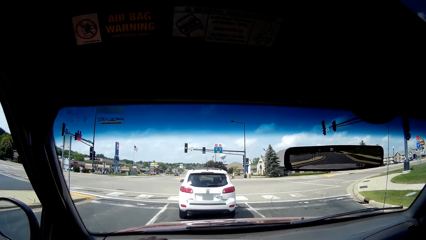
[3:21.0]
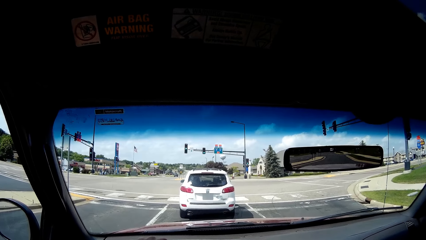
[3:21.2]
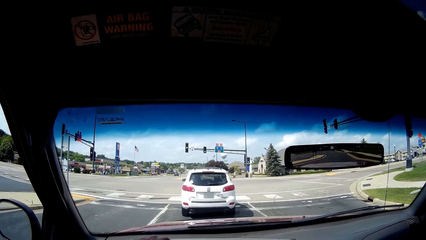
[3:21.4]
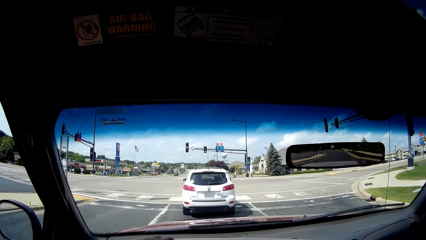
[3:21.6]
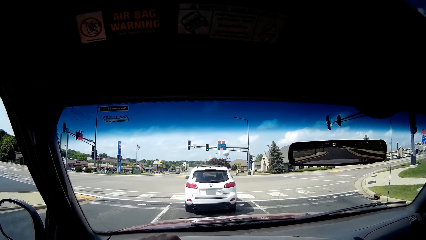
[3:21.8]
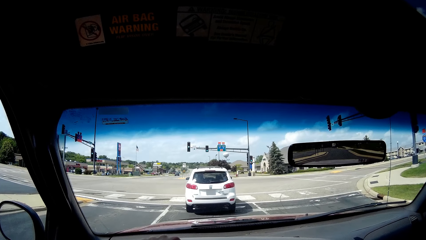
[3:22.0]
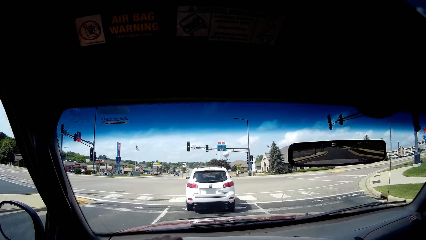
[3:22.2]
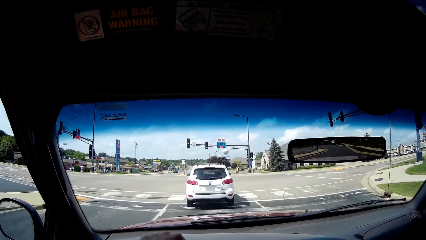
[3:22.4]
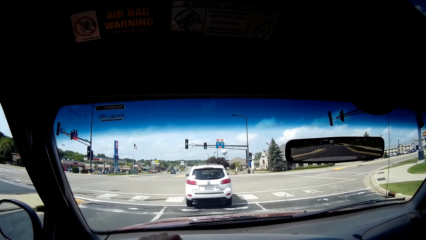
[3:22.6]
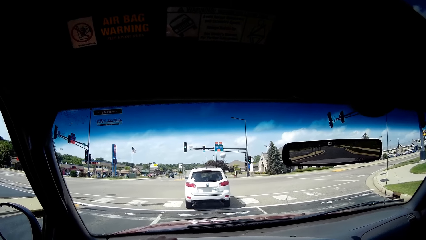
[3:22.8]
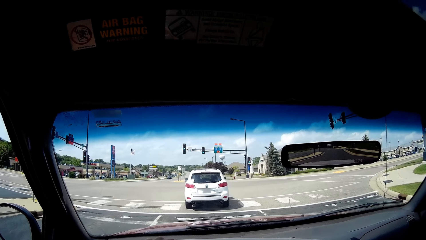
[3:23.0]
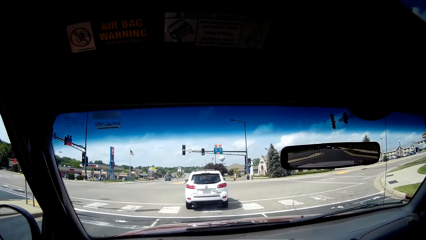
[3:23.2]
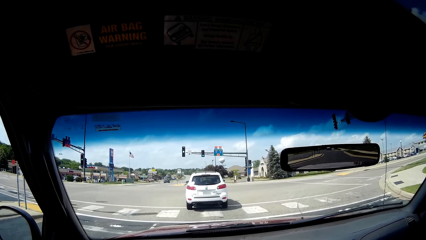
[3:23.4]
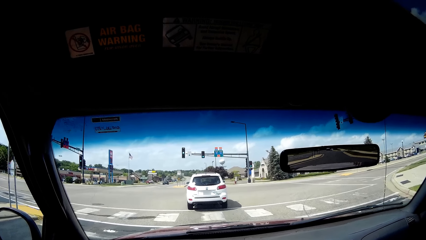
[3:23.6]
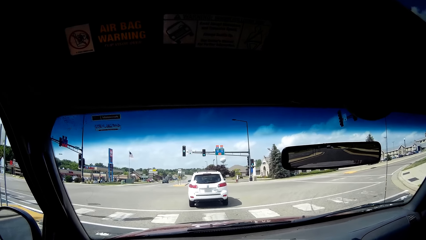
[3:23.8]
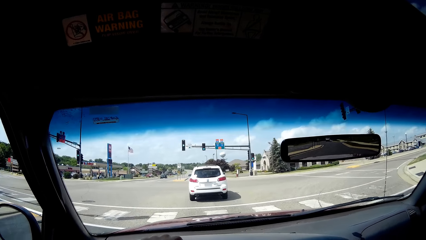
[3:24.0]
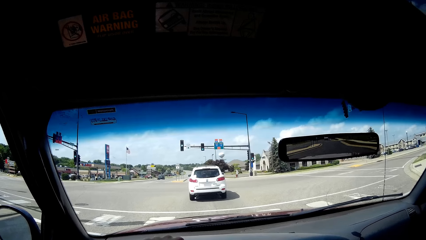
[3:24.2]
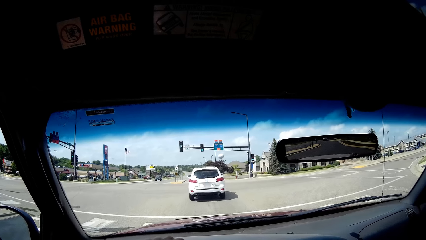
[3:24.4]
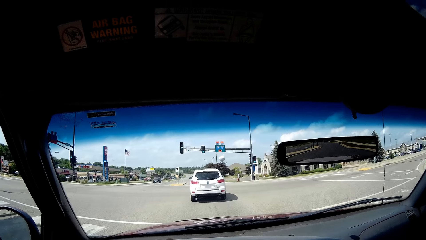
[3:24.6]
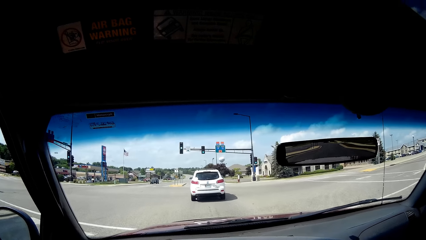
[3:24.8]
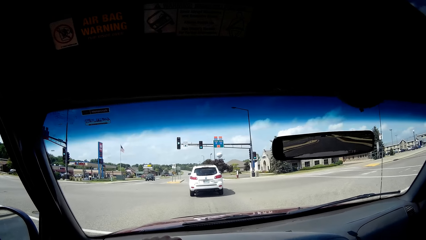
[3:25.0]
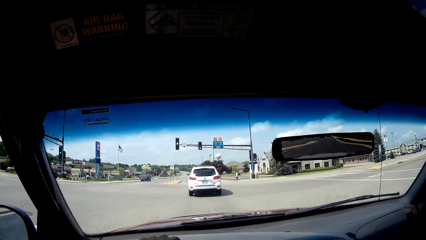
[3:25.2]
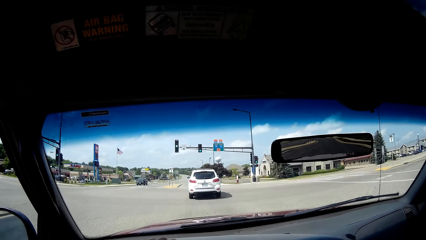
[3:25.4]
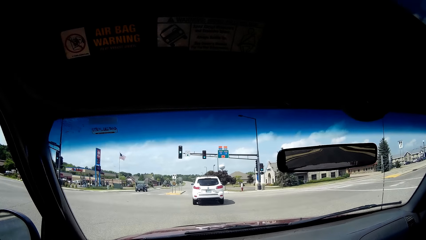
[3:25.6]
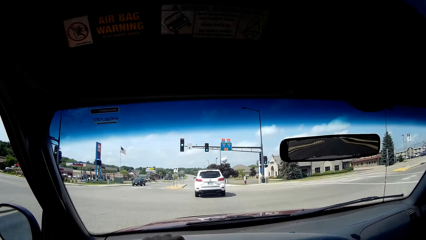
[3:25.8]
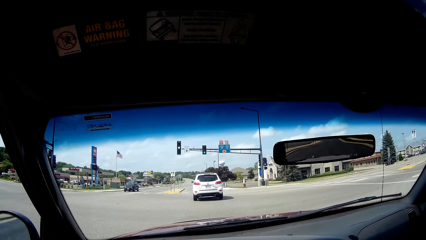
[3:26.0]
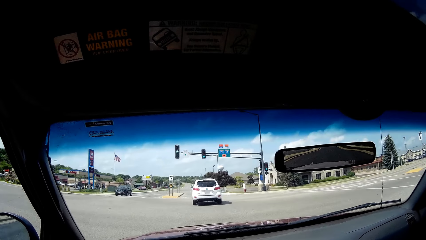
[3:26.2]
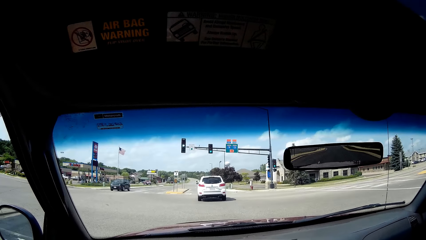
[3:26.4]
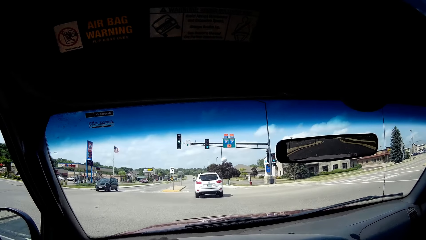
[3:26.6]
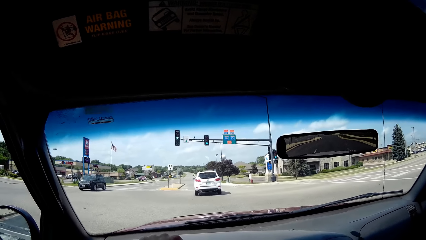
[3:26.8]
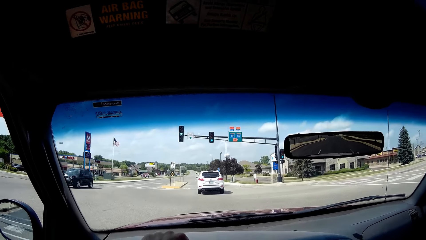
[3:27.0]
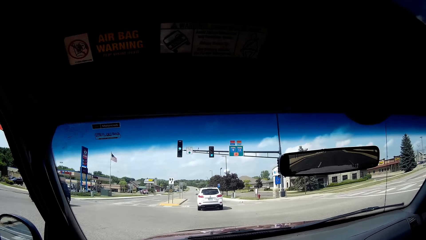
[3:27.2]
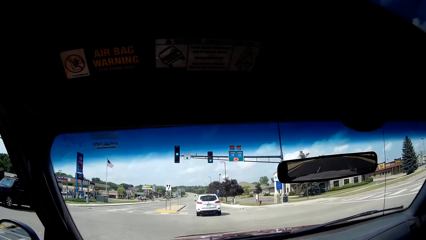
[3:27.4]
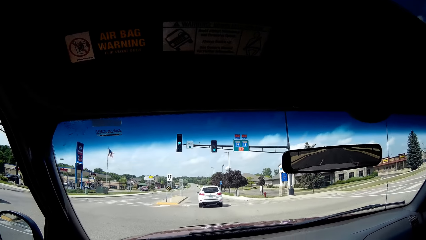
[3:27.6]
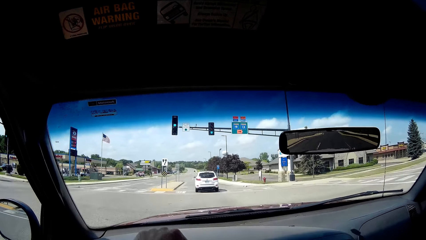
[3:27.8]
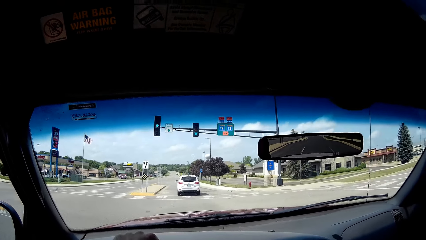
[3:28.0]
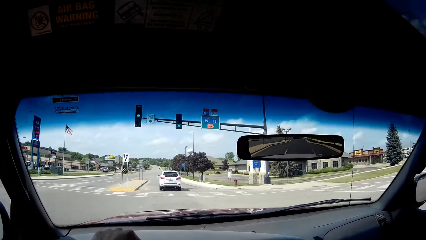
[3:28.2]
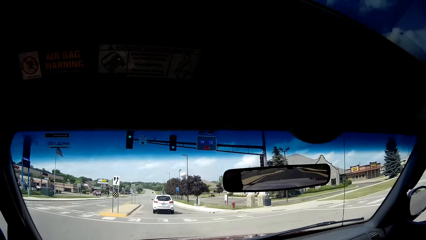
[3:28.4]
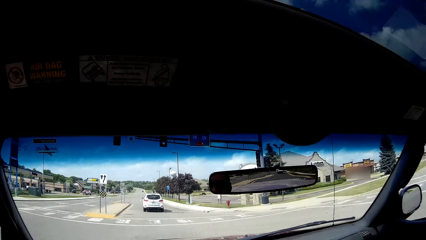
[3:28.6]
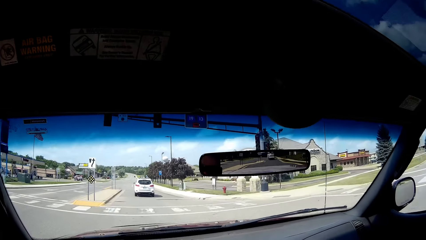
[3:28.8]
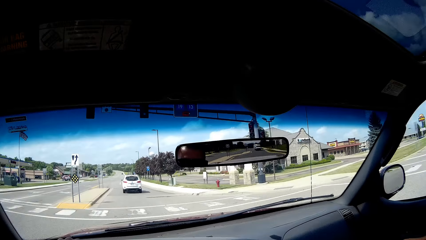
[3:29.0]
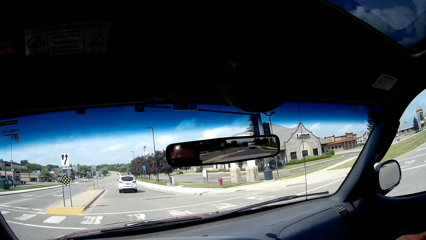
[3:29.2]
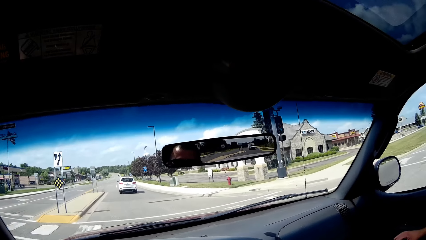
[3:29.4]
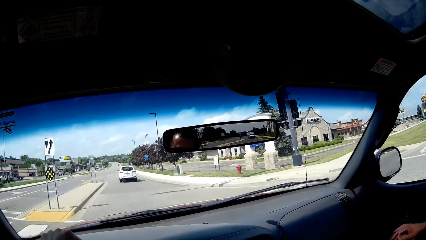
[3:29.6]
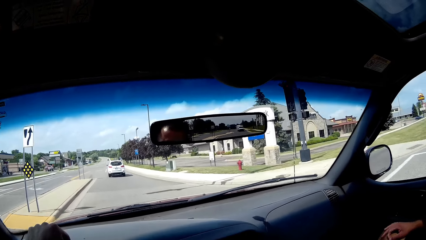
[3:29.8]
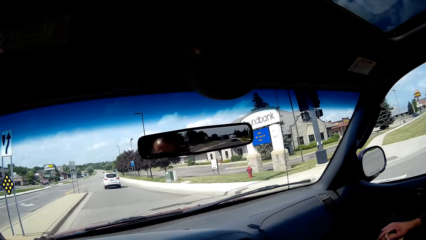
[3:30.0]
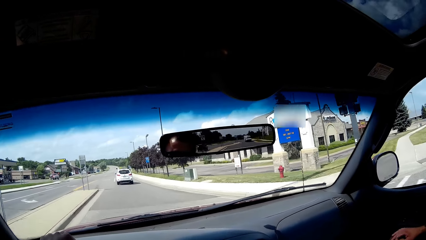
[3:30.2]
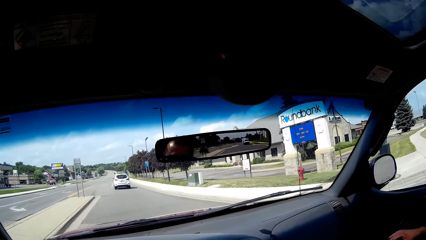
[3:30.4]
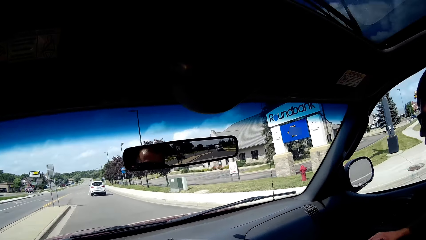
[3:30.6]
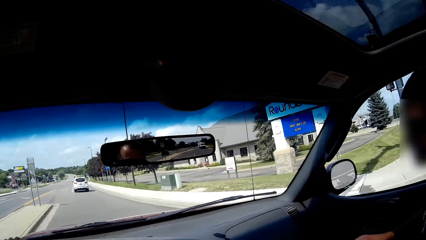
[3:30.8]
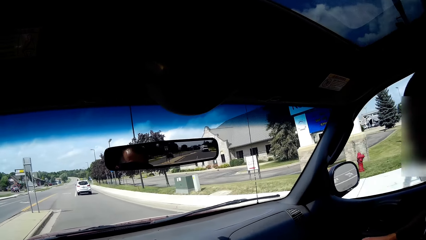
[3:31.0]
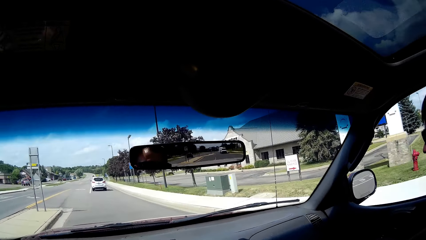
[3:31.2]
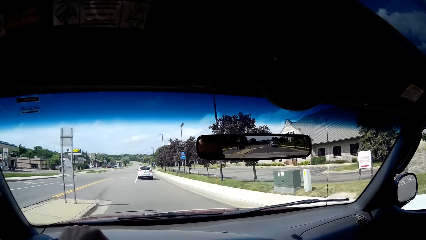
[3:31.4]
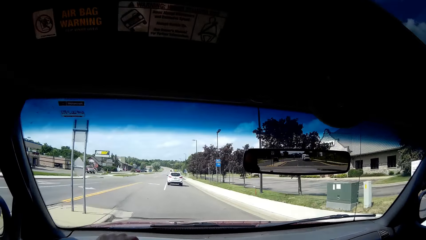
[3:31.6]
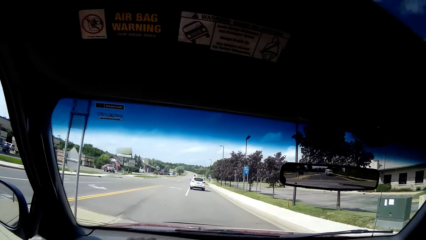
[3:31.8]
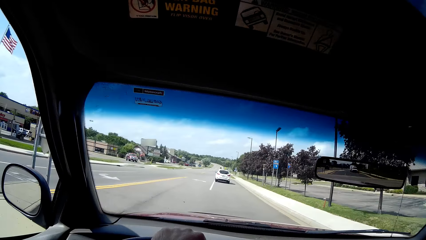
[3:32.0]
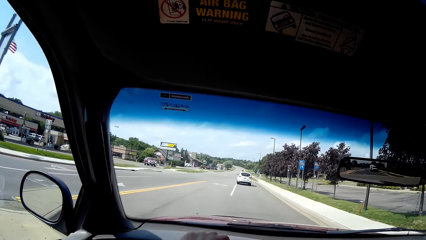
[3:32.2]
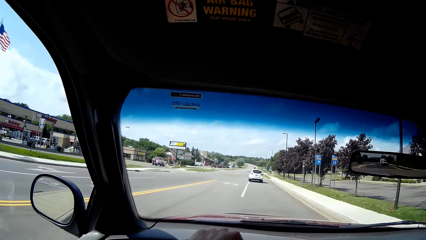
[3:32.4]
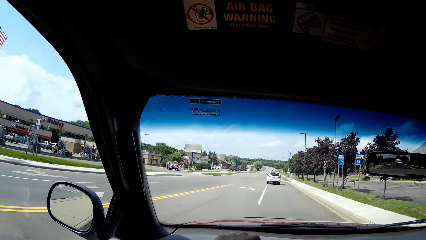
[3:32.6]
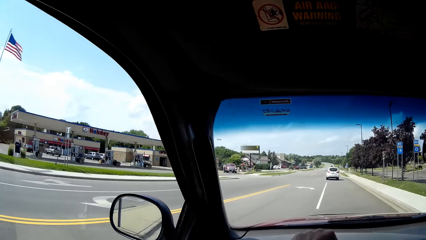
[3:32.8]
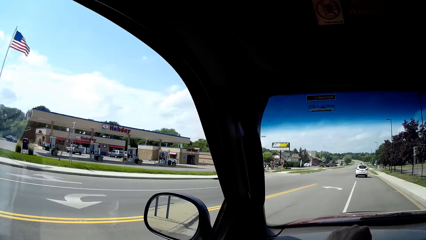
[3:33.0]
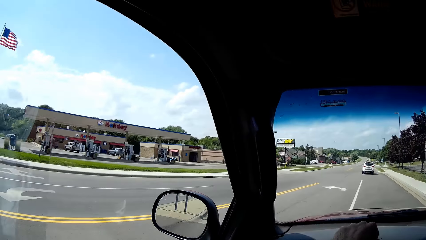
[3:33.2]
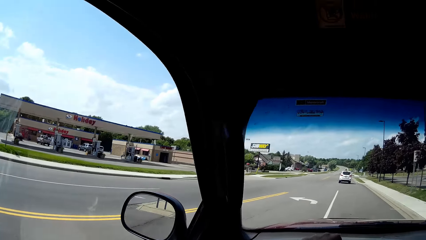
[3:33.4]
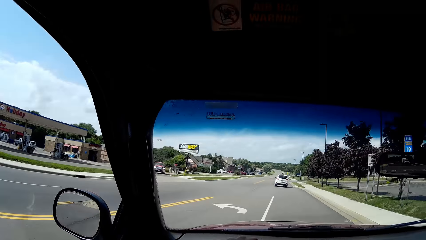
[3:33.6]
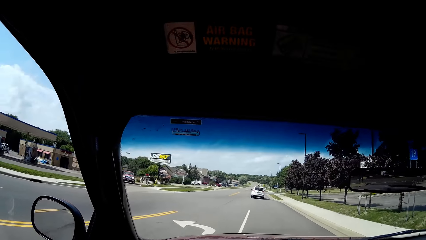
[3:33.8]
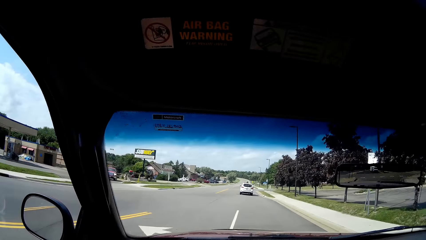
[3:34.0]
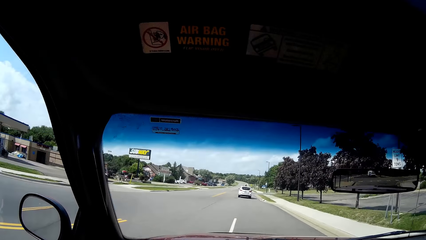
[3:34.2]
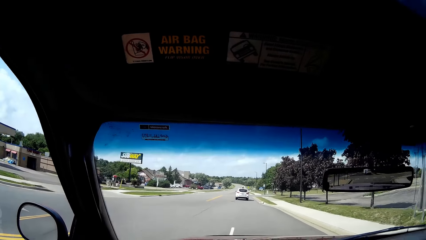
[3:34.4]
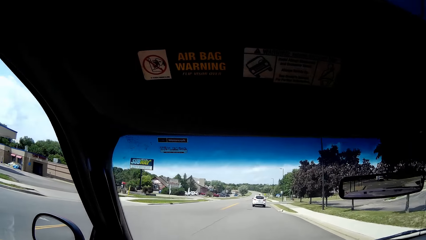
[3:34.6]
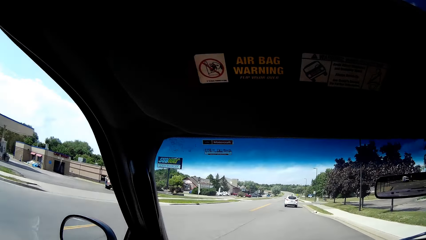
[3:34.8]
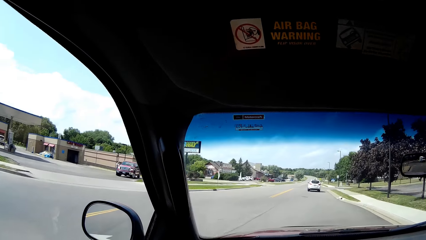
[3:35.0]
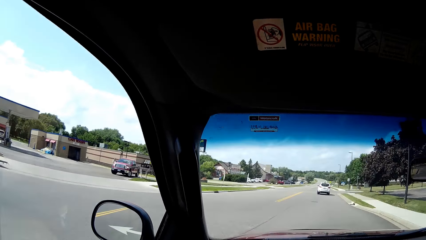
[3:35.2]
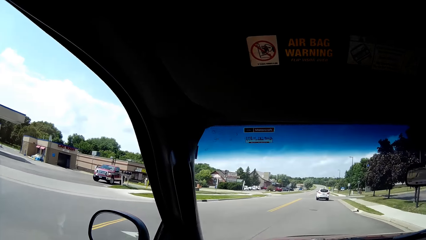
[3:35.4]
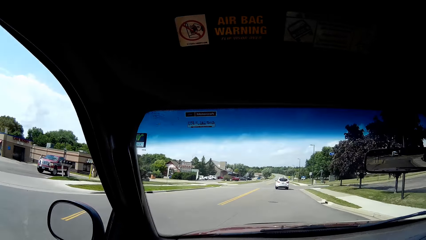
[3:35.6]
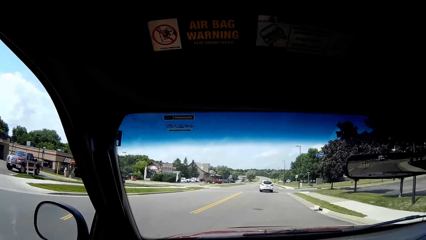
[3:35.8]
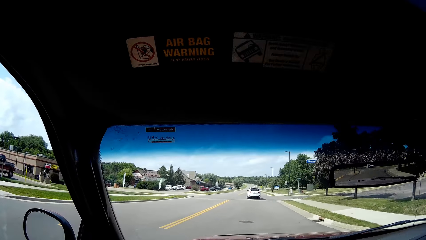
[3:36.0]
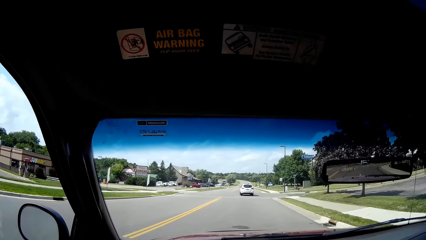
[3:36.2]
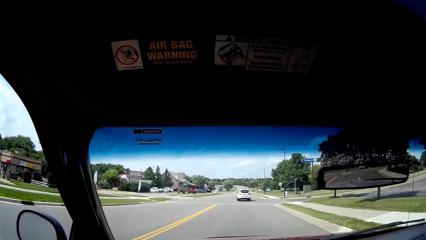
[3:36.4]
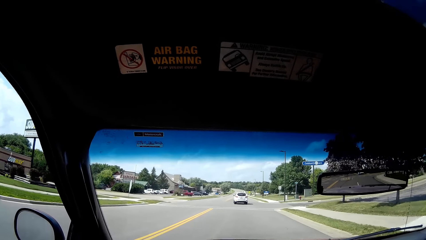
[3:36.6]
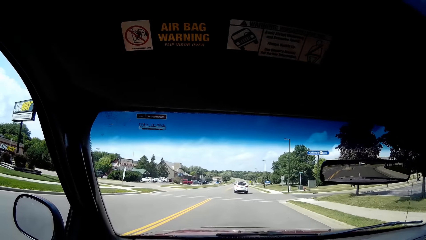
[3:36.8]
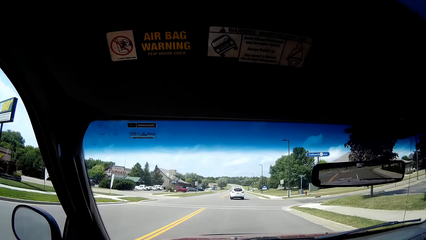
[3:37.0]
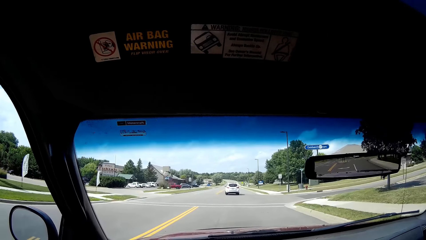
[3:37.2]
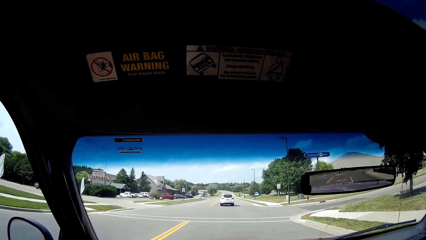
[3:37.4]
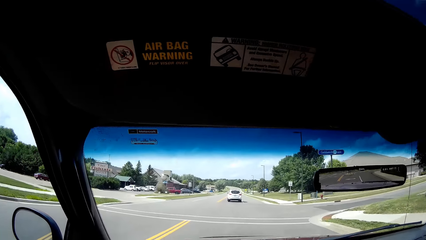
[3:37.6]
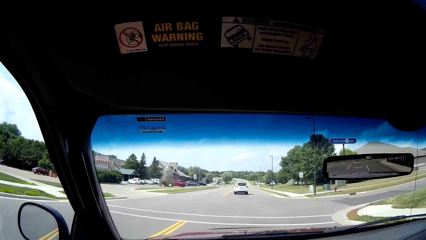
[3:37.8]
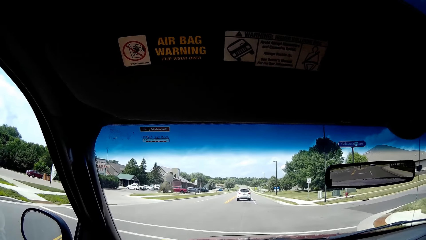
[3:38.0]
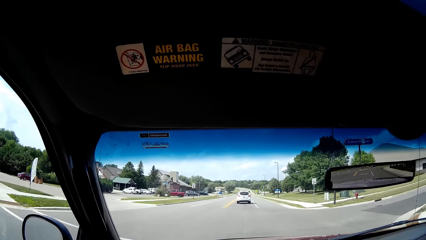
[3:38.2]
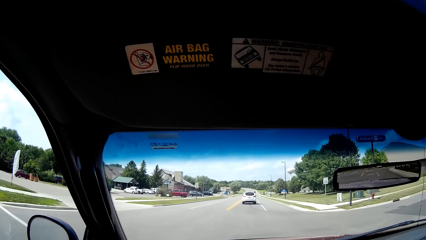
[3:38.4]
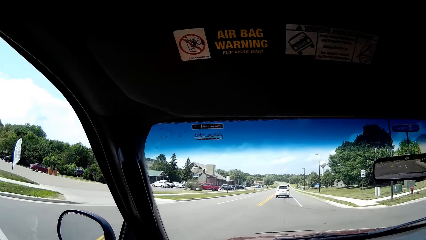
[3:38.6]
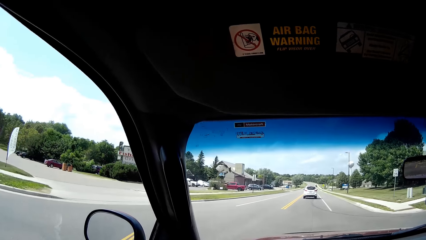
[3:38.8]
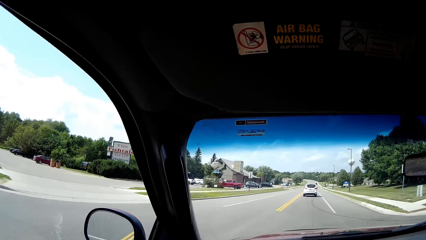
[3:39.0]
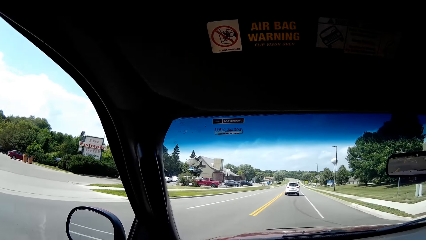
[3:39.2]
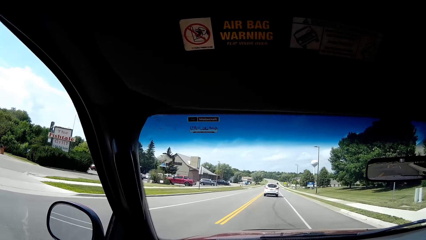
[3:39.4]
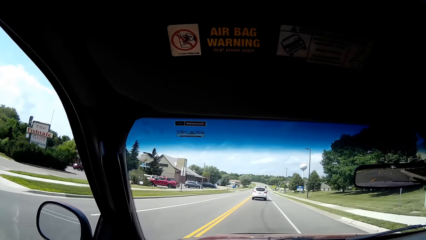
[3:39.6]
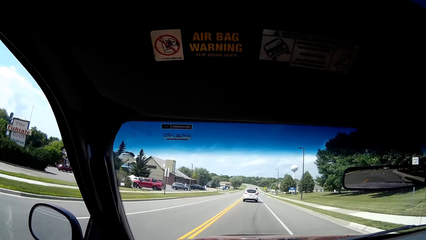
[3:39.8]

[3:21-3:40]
The camera wearer drives the car on the road. He looks to his left.
